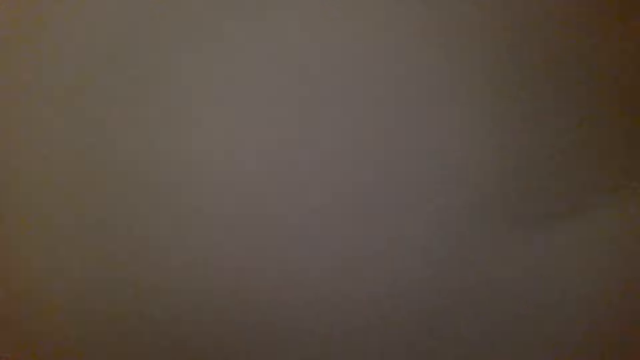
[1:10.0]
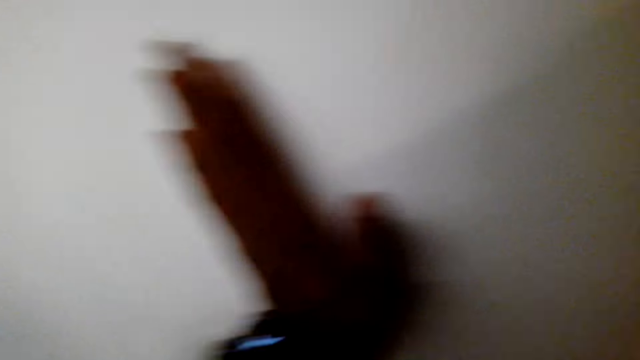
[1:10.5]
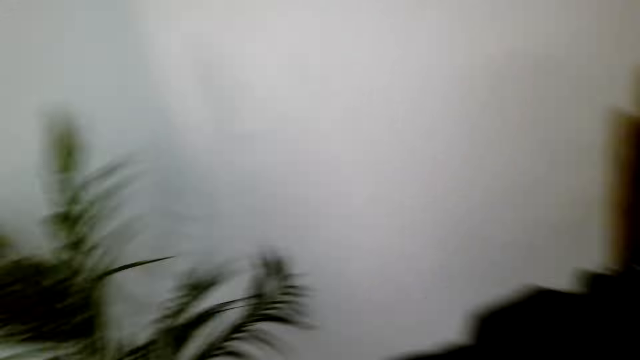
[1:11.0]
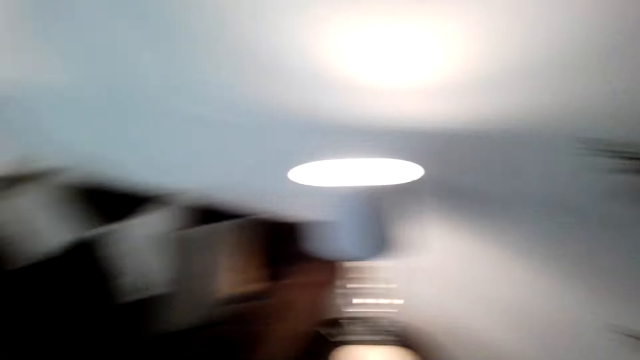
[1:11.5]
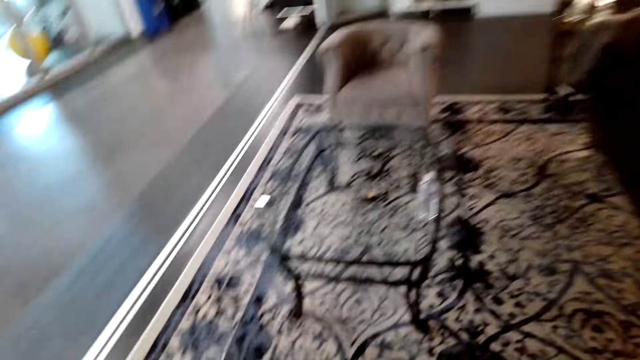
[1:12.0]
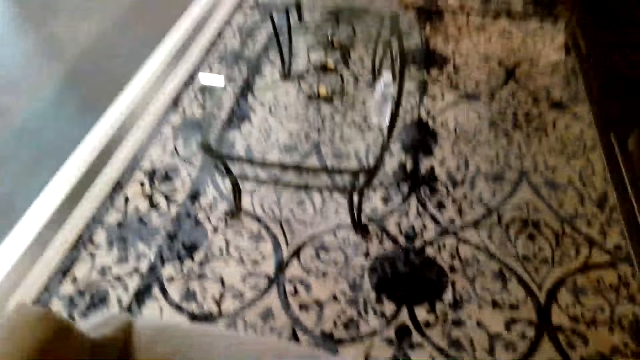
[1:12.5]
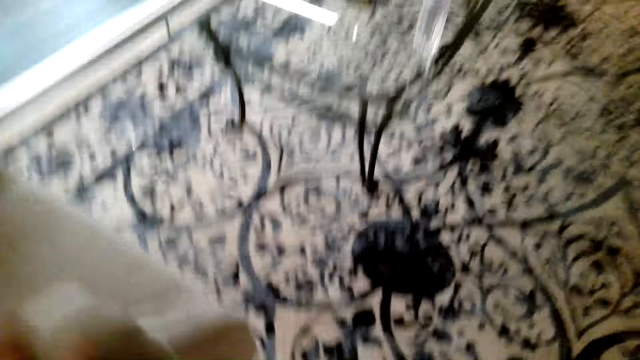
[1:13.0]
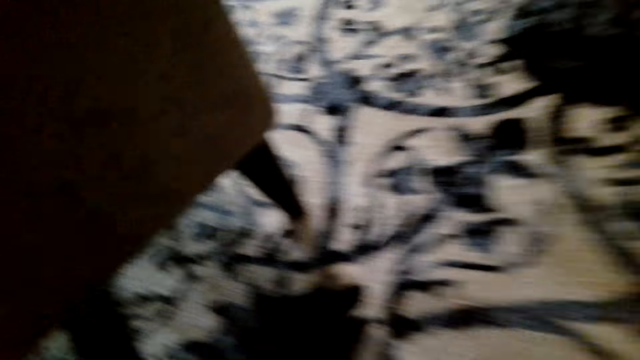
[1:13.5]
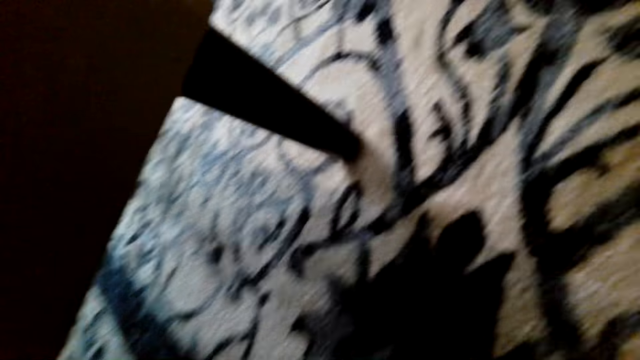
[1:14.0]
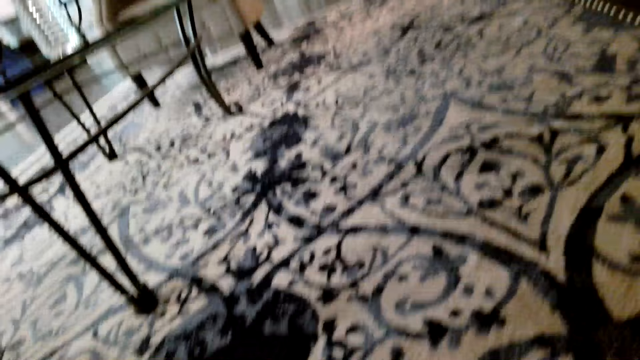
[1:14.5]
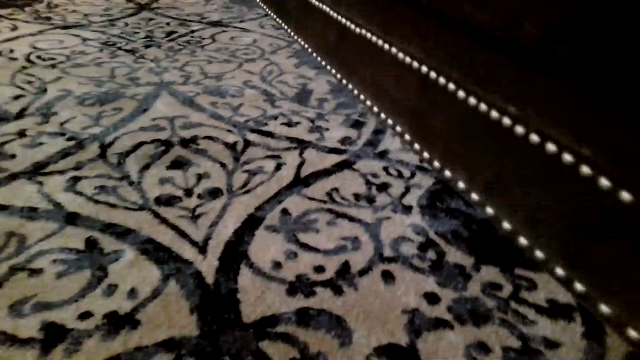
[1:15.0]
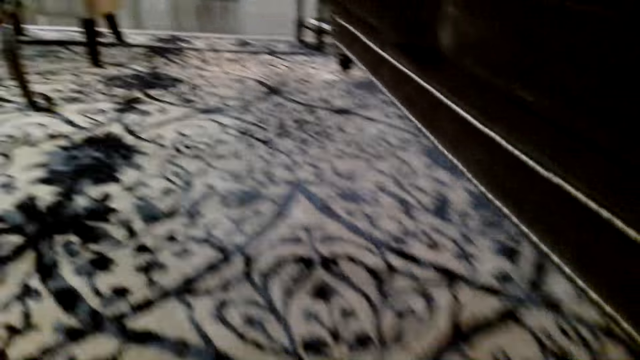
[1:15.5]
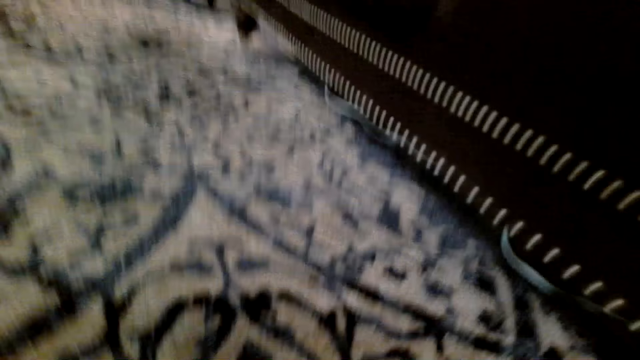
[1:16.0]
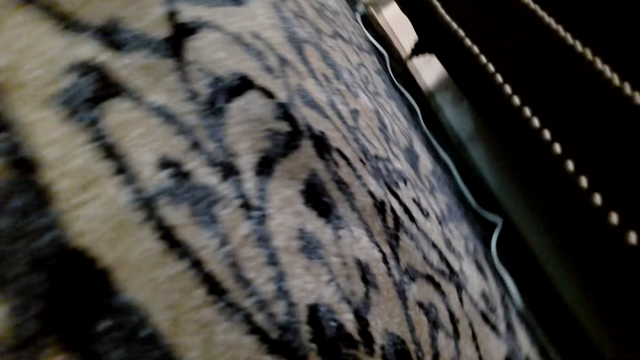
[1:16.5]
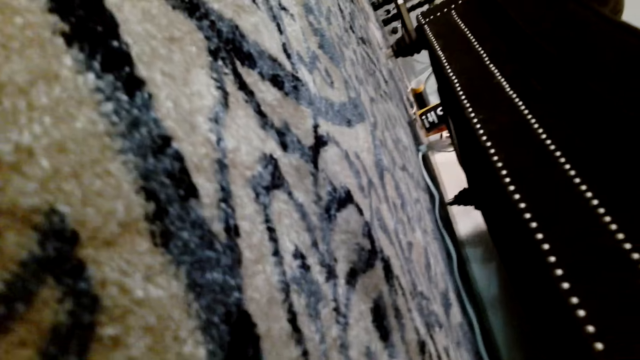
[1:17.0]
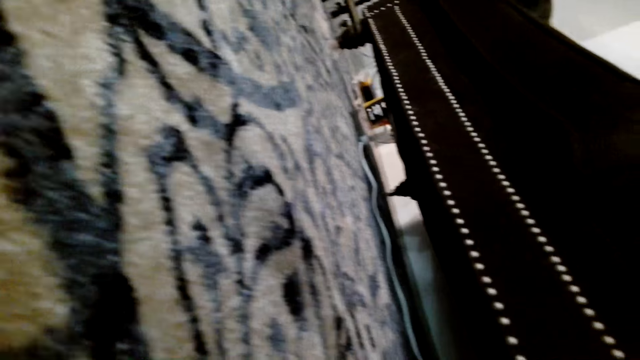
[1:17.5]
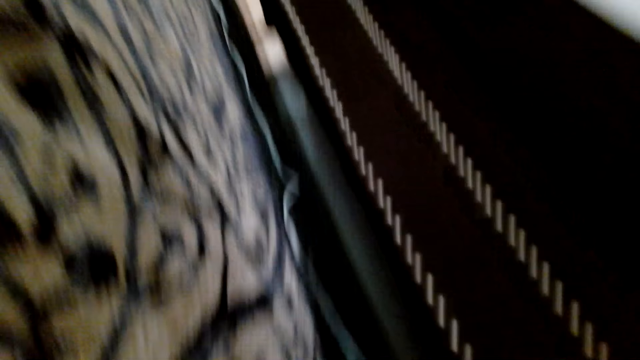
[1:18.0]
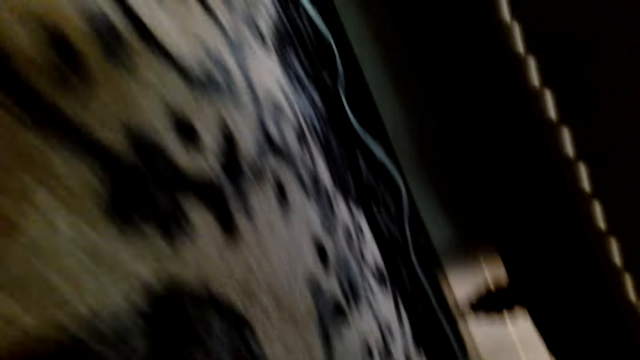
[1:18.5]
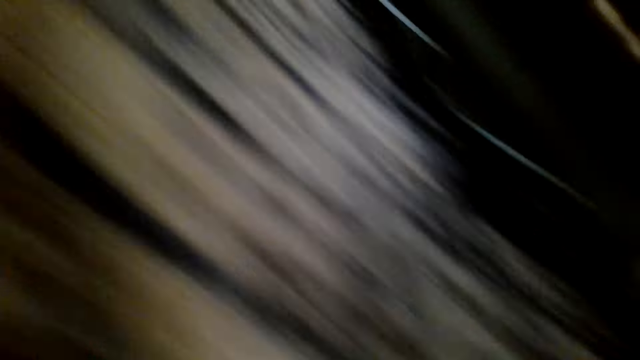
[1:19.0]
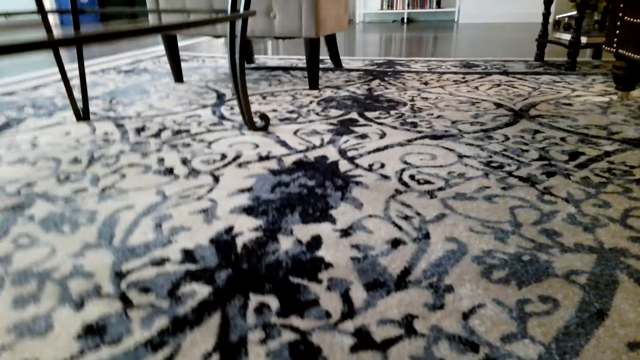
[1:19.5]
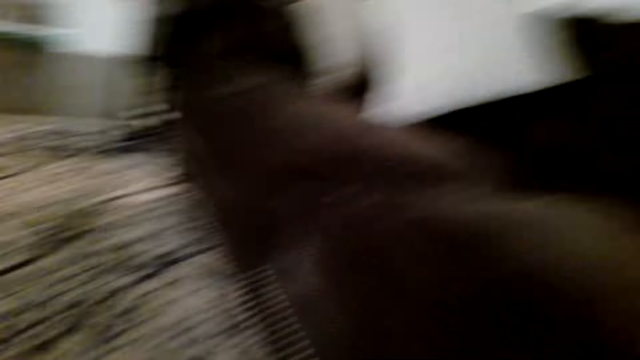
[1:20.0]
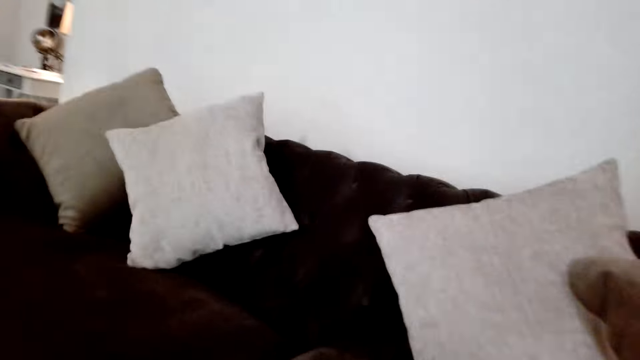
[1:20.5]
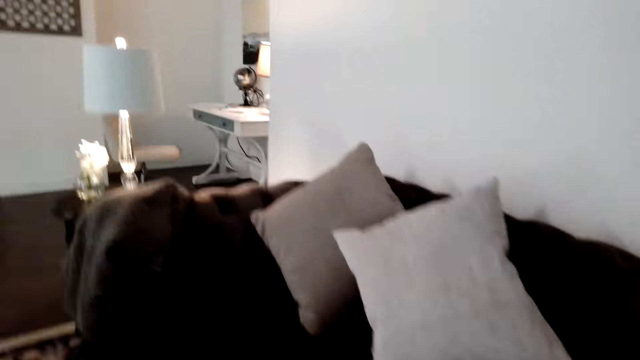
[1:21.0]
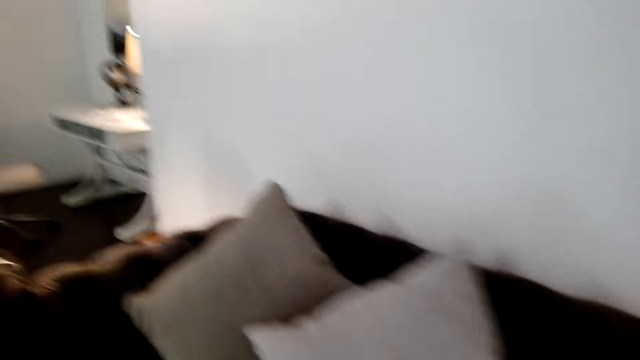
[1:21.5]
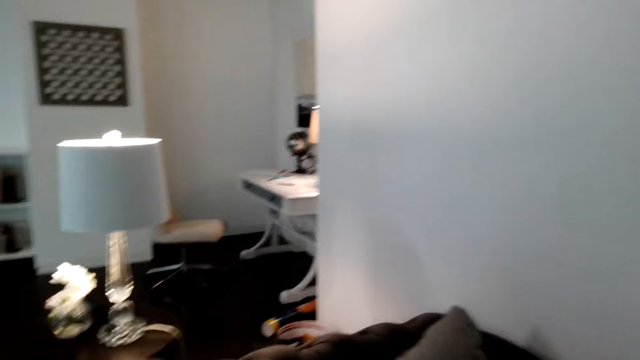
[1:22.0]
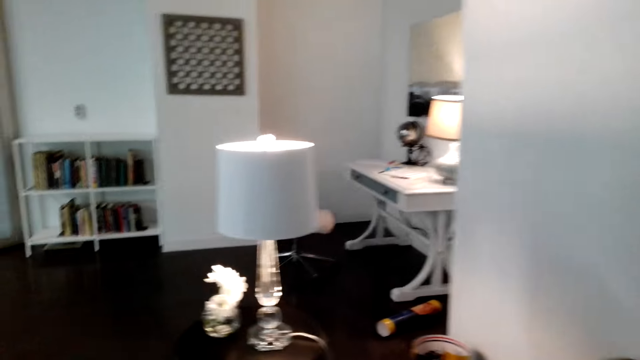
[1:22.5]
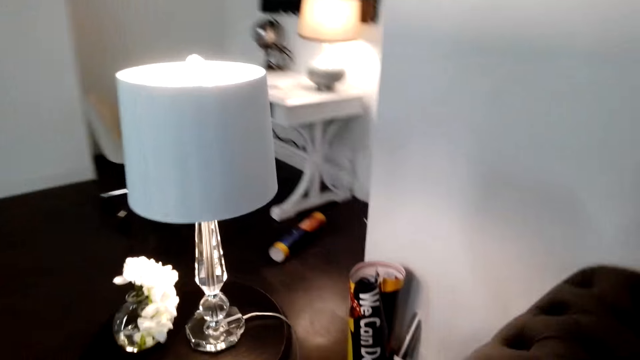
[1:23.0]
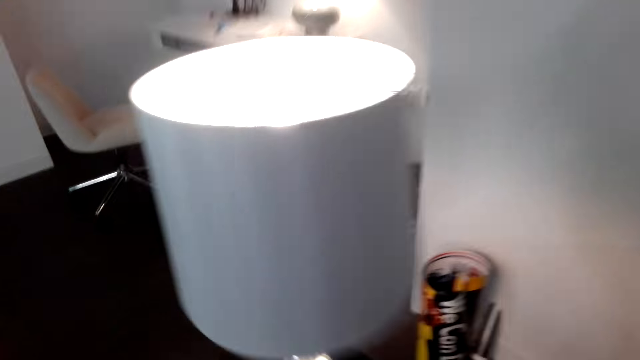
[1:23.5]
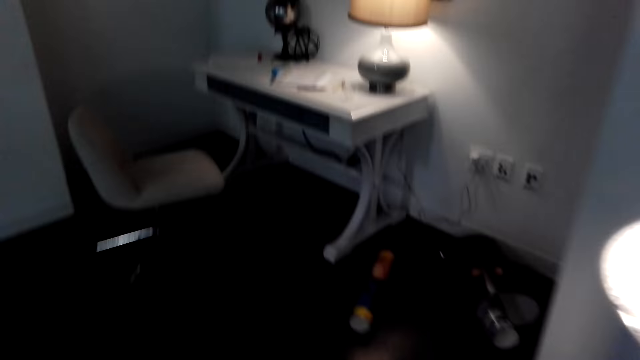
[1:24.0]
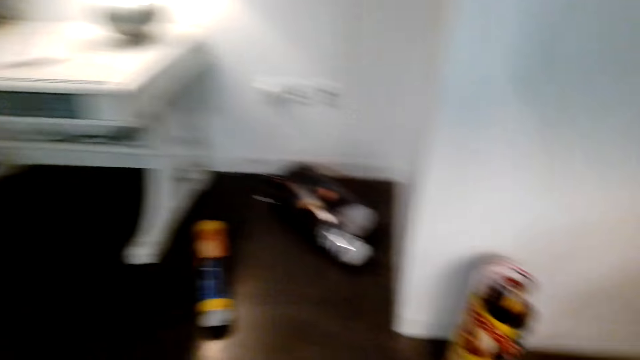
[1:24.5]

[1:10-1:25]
The camera wearer searches about in the room. They look under the chair. They search under the sofa. They look around.

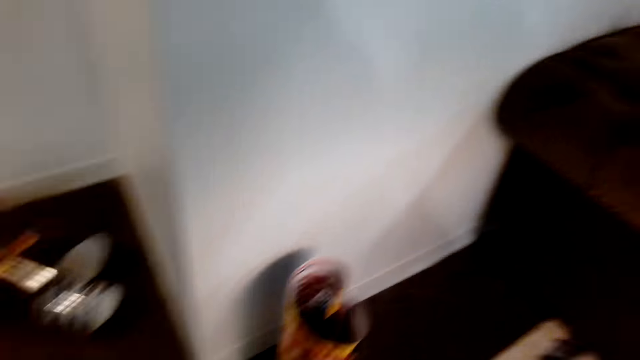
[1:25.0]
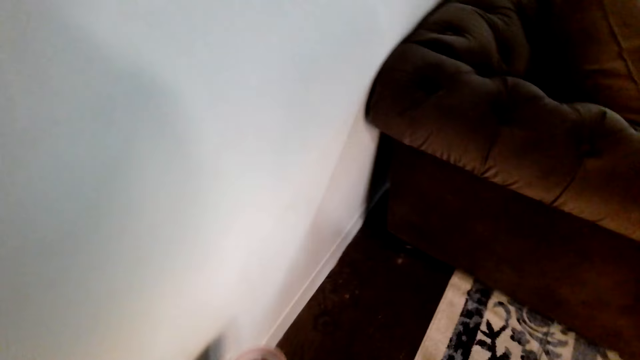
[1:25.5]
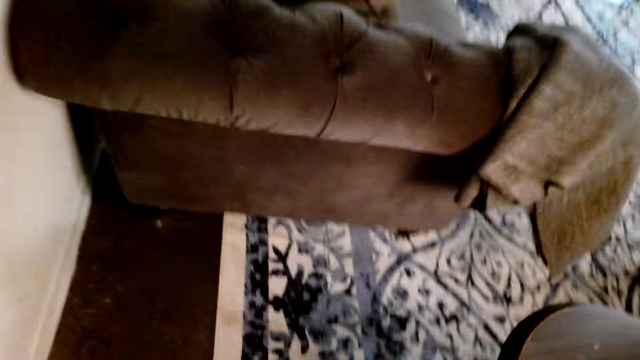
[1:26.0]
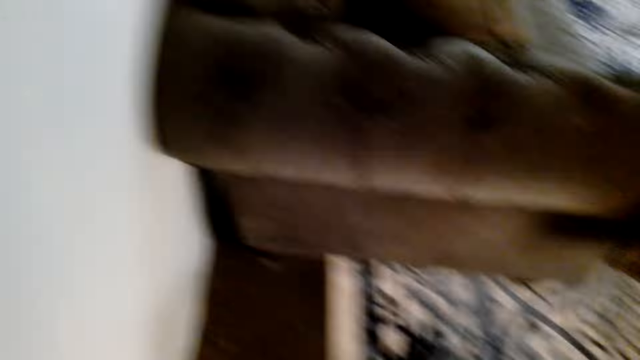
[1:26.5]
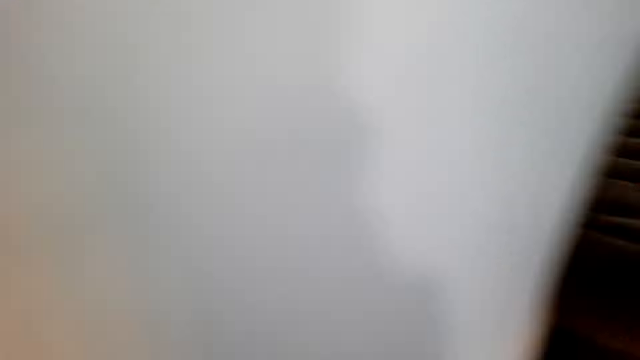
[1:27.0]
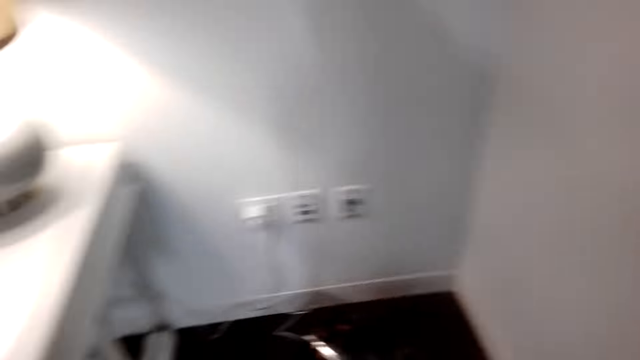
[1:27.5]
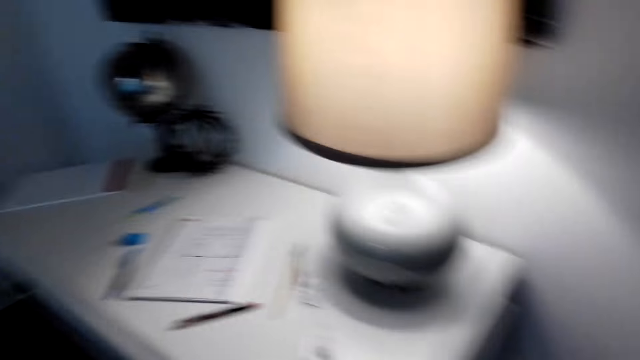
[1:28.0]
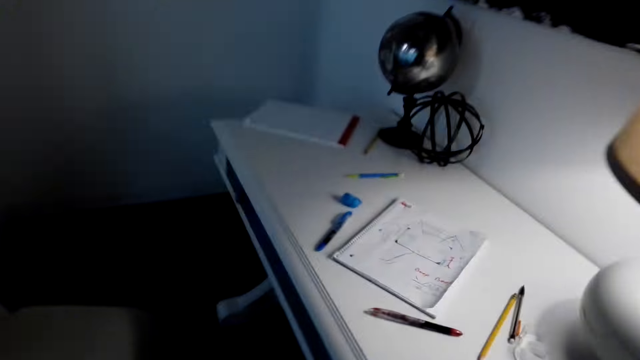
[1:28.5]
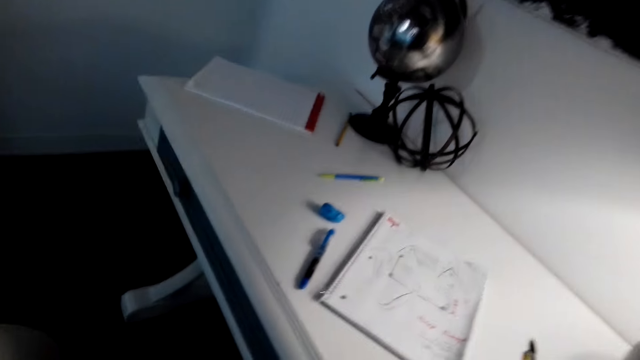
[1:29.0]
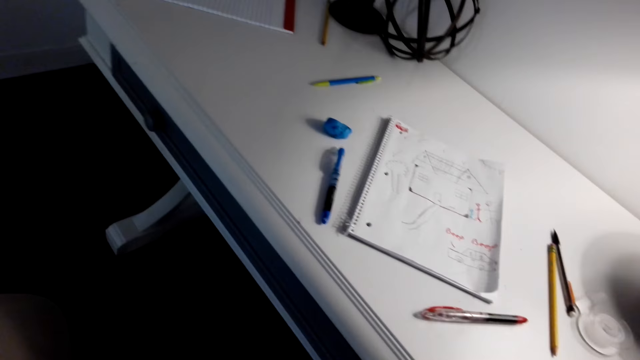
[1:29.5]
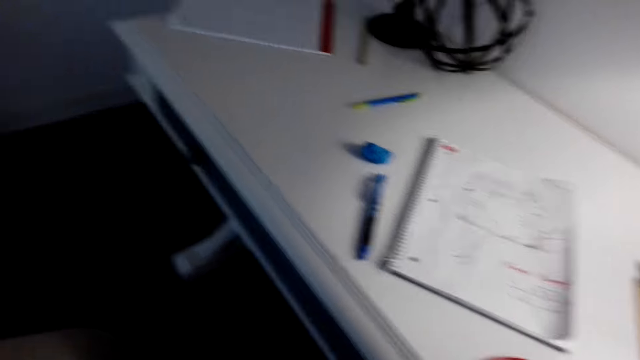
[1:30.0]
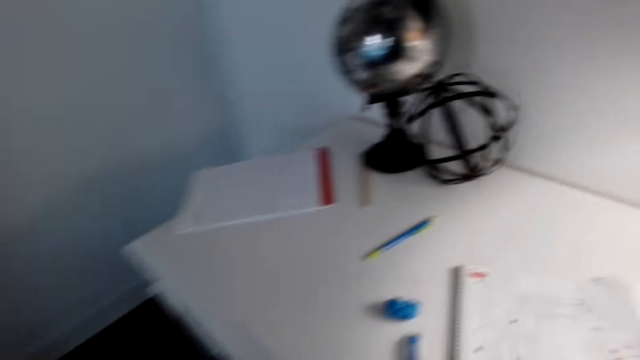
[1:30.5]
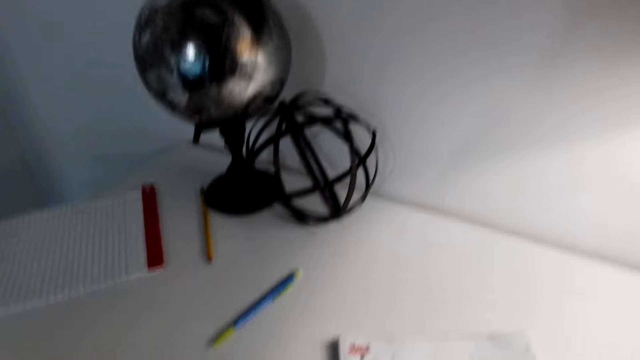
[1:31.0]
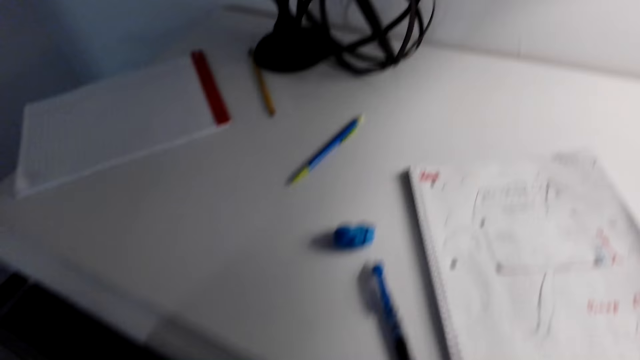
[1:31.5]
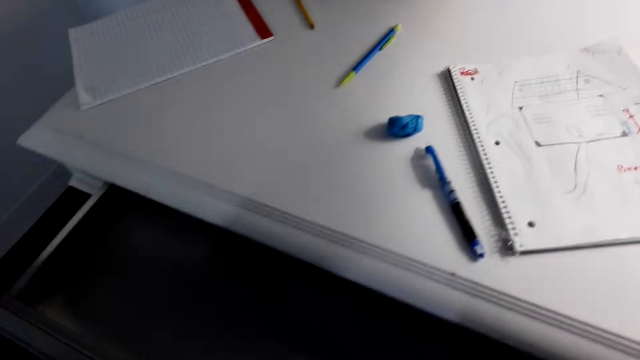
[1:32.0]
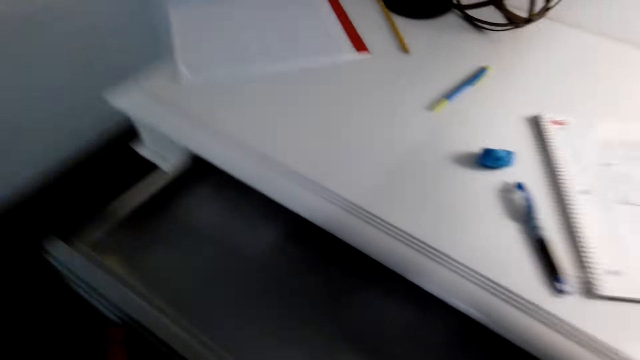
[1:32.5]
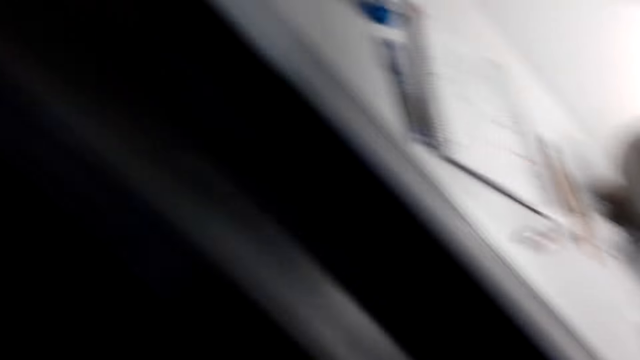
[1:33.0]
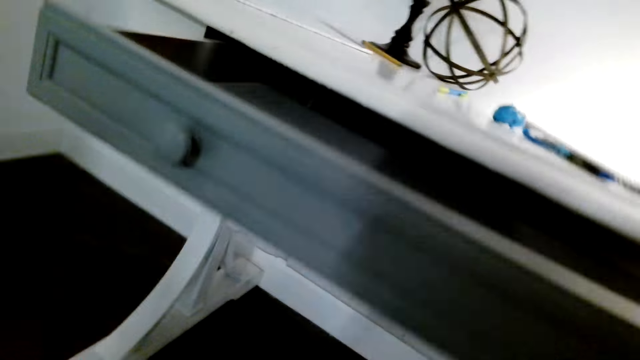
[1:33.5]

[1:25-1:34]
The camera wearer walks in the room. They look on the study table. They open a drawer on the study table.
